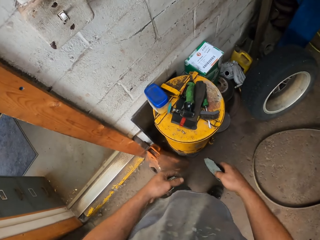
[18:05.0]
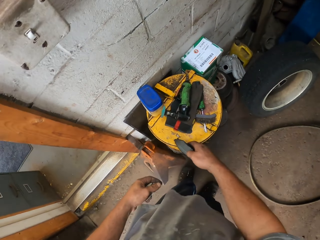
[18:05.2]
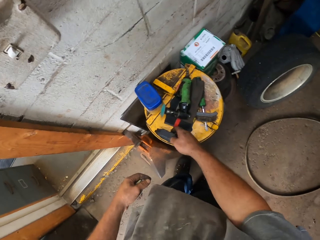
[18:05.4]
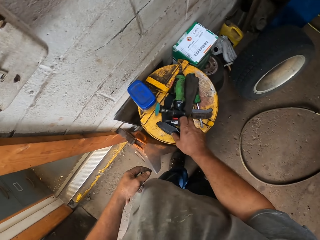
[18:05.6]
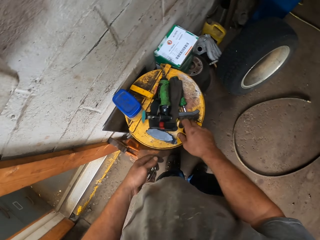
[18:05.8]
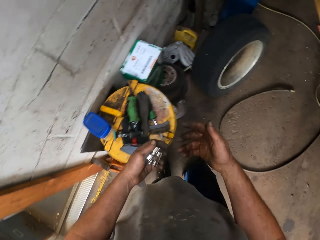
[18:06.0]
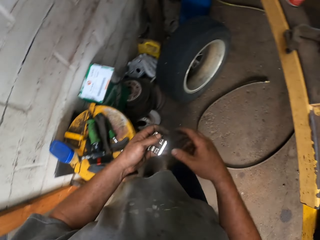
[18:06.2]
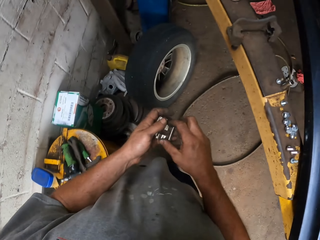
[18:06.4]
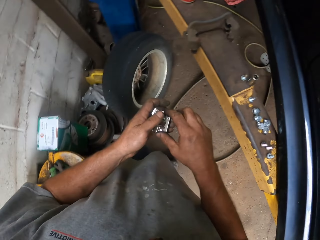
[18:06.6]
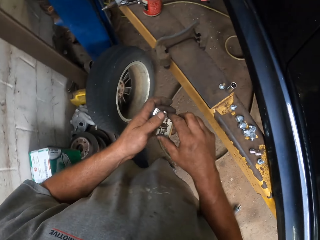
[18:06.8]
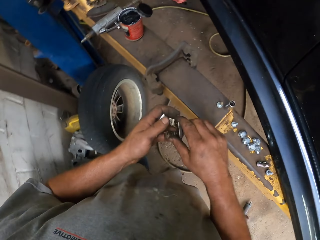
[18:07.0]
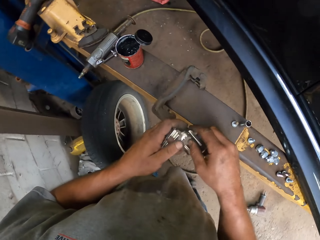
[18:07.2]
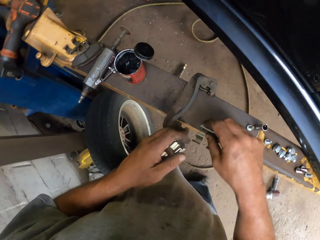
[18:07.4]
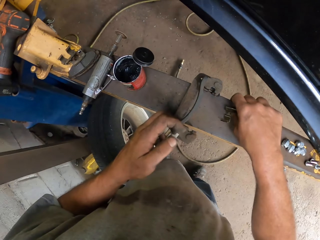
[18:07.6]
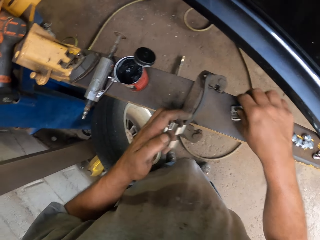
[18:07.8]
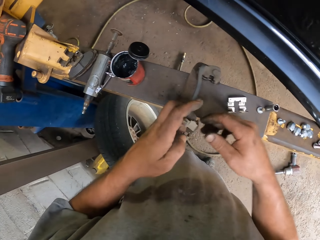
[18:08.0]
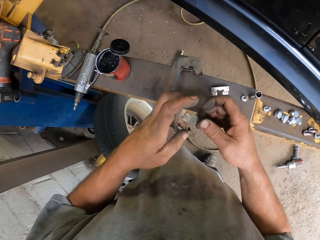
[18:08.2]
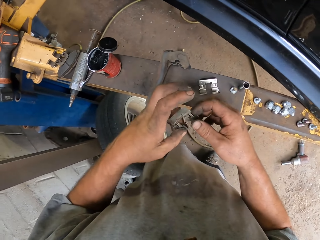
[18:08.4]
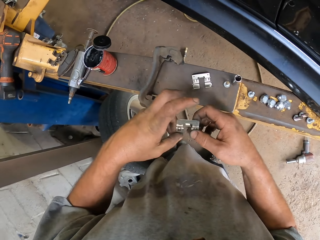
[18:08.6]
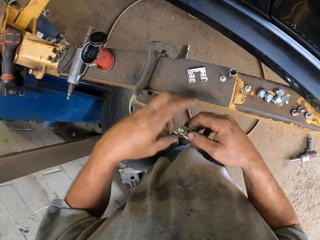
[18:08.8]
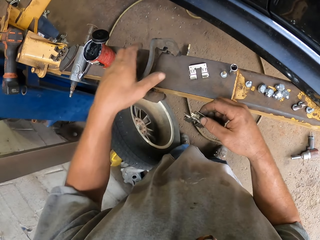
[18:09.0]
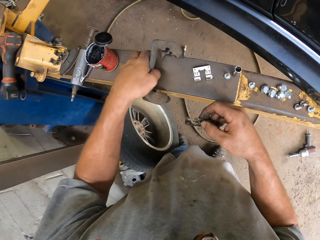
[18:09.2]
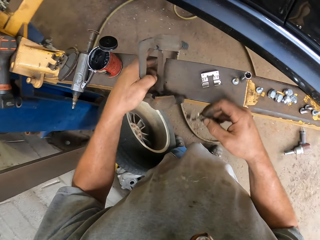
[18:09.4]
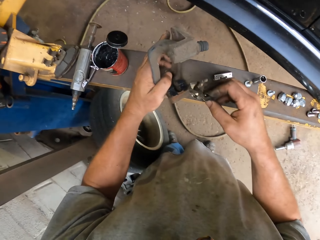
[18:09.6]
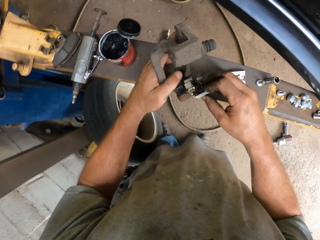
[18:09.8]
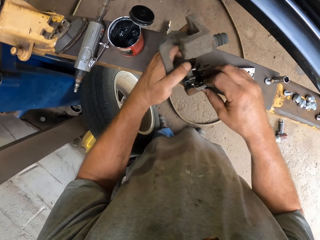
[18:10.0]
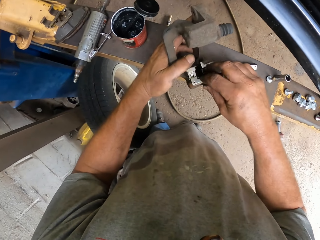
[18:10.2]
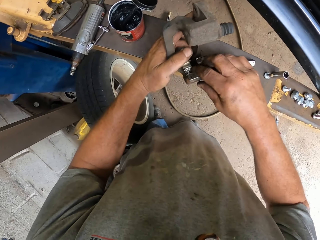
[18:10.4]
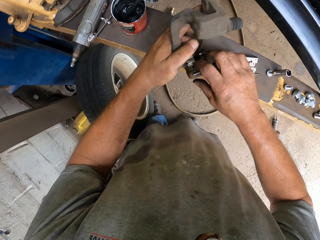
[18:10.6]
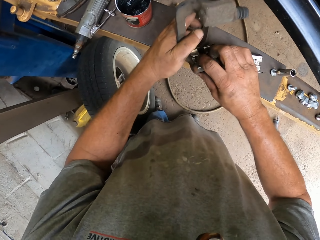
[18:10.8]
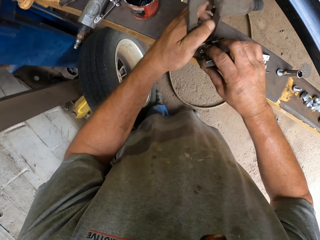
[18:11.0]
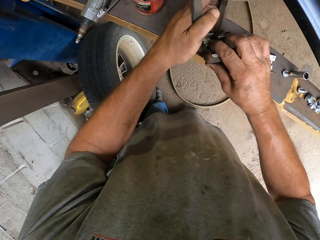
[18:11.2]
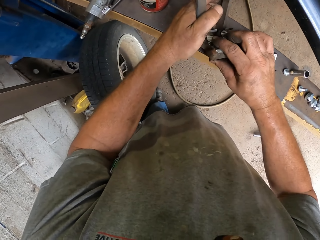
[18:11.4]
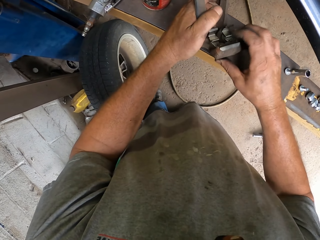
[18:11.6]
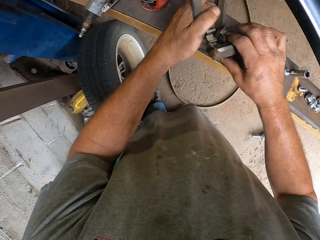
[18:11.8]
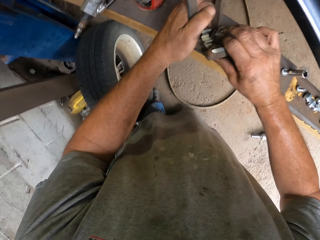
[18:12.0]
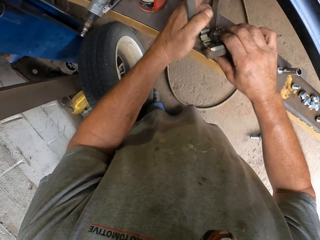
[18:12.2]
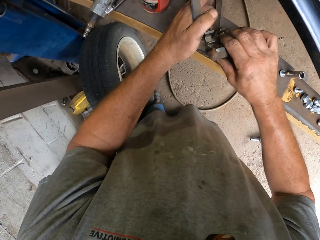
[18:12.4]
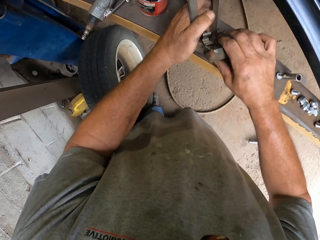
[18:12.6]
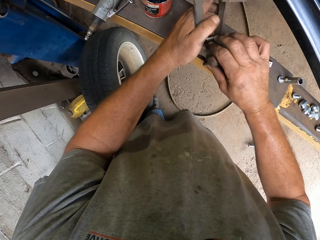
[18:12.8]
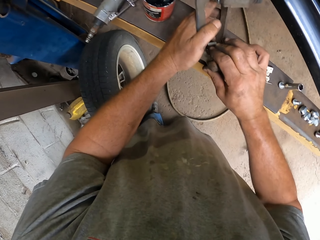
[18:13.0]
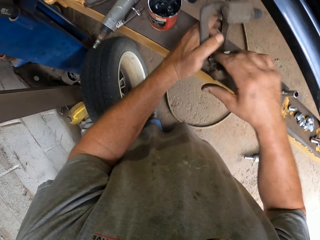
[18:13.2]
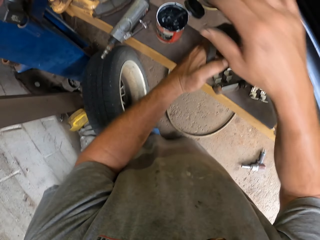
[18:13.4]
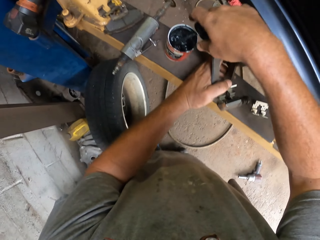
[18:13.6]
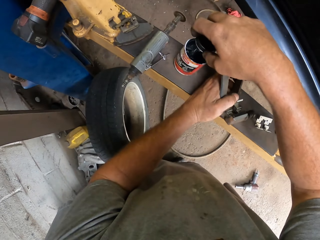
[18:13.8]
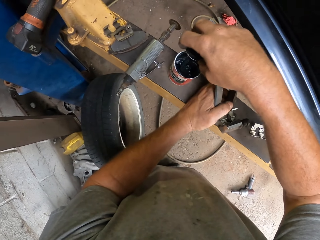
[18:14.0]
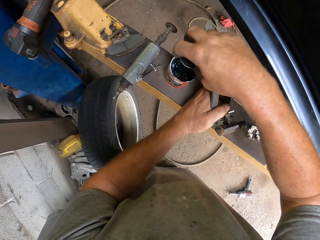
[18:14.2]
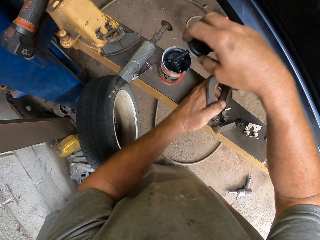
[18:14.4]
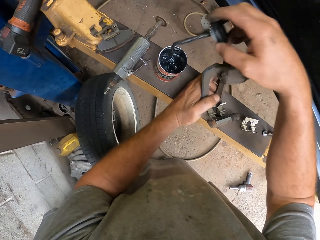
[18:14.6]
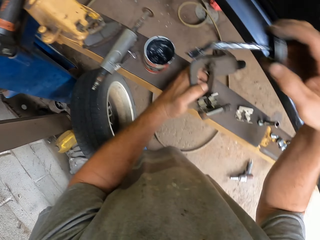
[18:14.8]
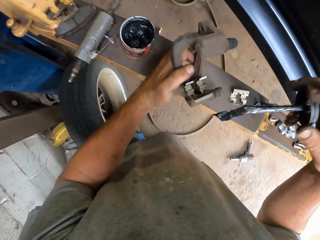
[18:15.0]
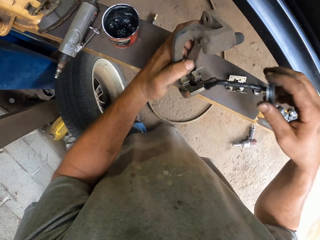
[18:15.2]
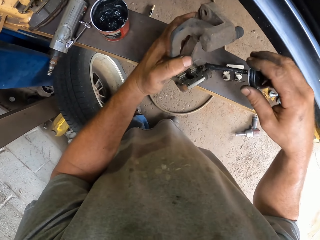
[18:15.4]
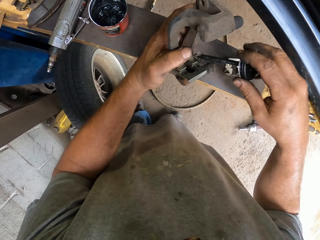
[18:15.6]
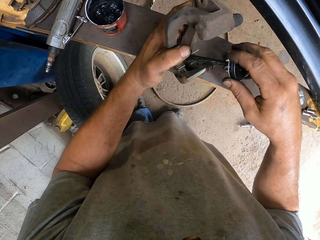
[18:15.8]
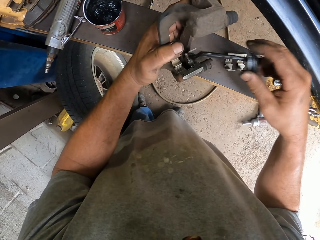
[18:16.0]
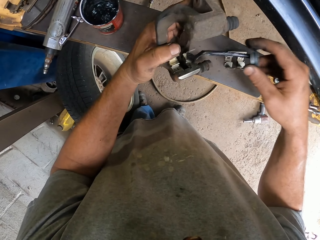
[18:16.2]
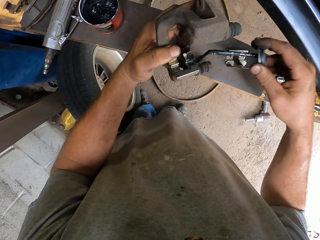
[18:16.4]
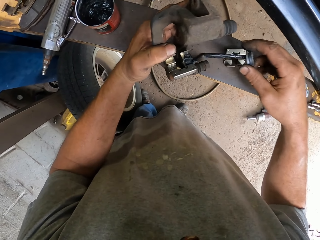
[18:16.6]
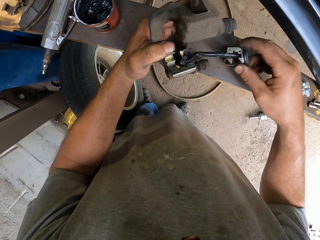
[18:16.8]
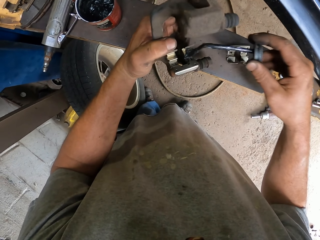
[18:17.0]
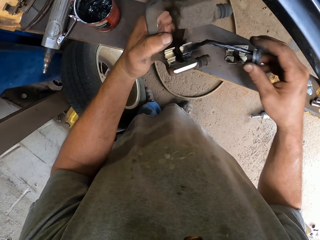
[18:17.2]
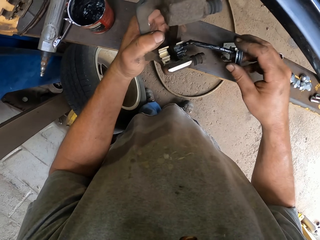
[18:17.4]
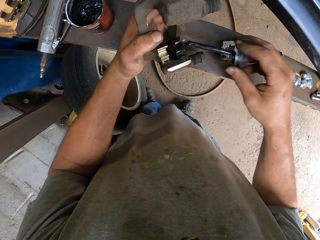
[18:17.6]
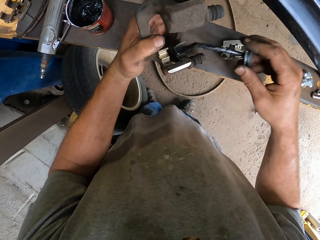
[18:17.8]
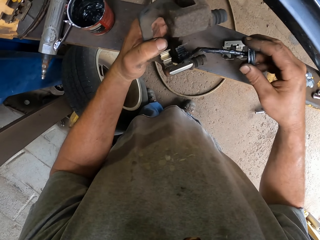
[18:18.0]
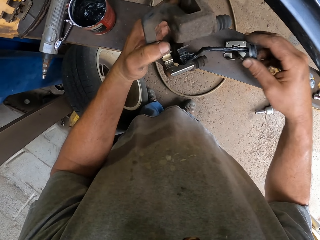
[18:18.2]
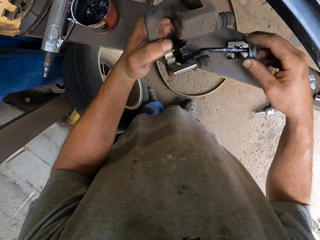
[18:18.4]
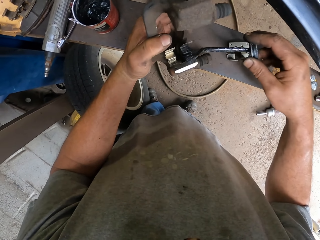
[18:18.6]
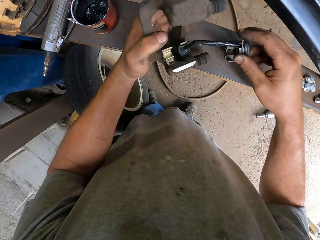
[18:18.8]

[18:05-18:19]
The camera wearer puts down the car spare part. They put down the car spare part again. They join metal. They fix the car spare part. They take the oil brush. They scoop oil. They apply the grease to the car part.

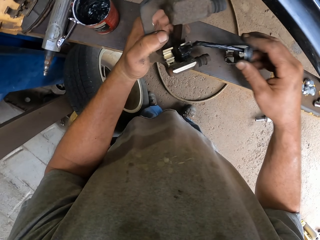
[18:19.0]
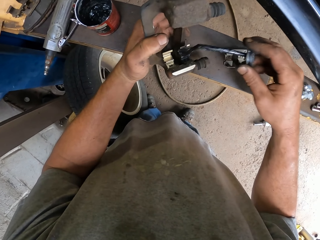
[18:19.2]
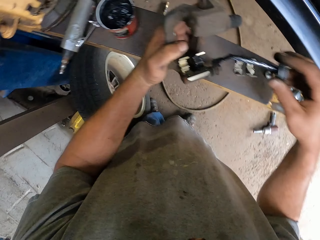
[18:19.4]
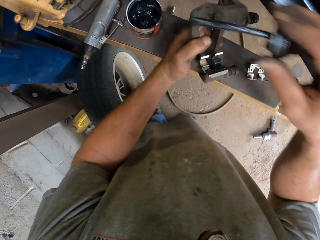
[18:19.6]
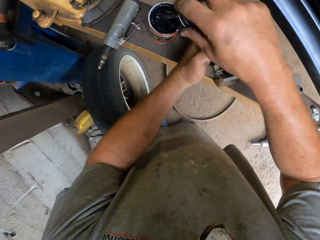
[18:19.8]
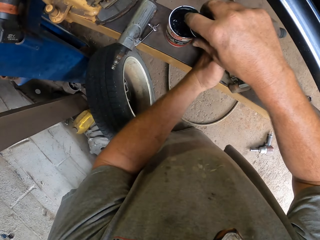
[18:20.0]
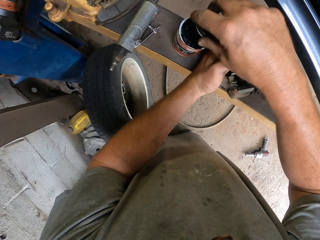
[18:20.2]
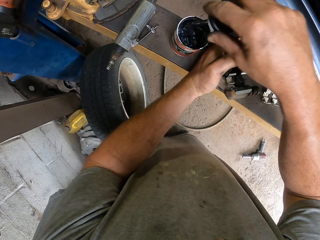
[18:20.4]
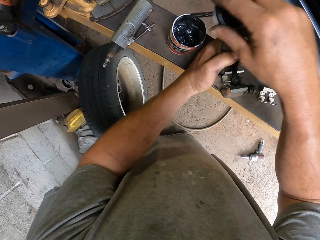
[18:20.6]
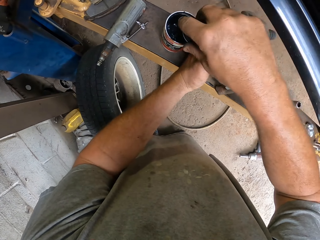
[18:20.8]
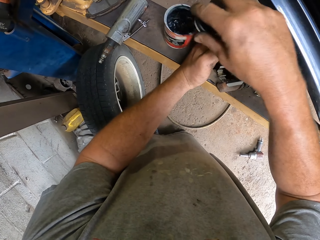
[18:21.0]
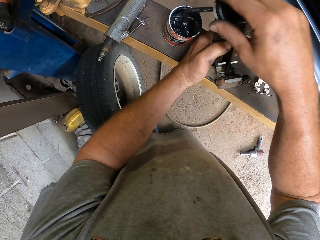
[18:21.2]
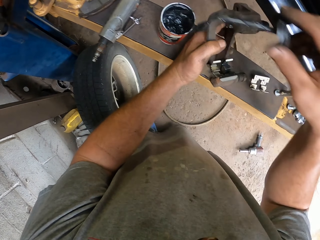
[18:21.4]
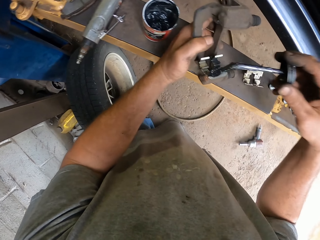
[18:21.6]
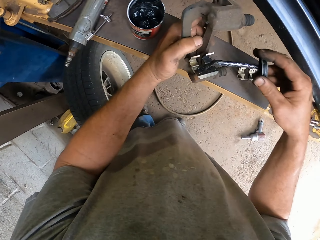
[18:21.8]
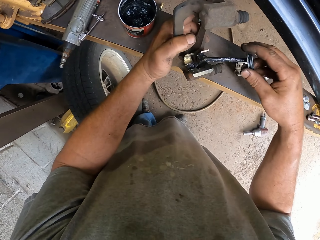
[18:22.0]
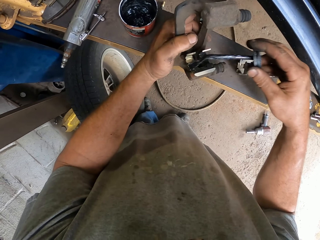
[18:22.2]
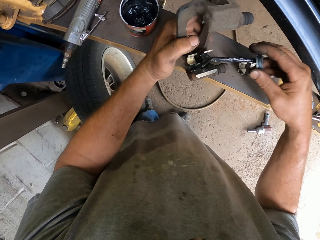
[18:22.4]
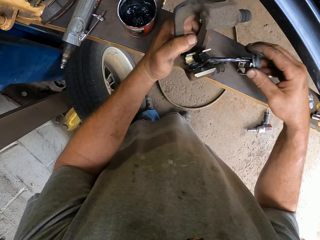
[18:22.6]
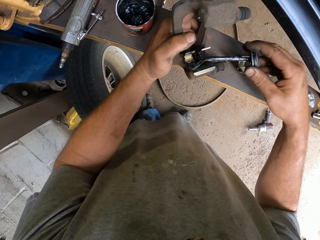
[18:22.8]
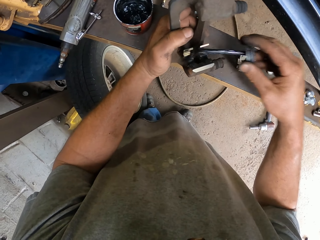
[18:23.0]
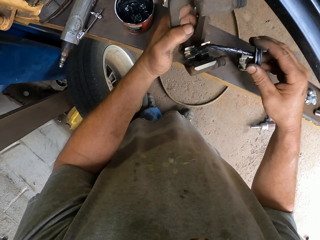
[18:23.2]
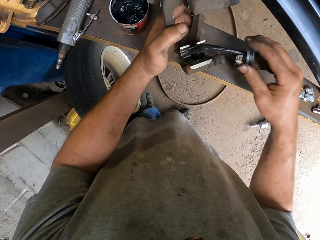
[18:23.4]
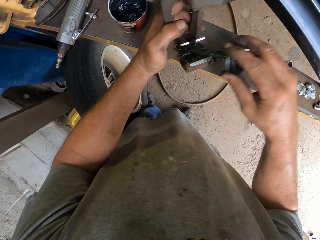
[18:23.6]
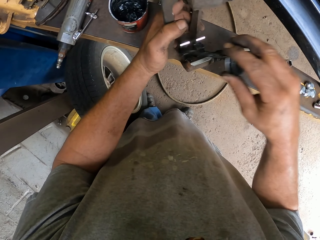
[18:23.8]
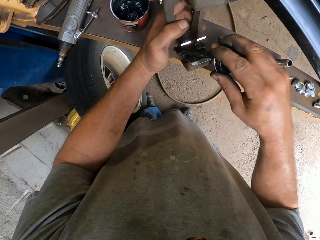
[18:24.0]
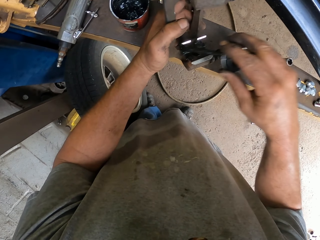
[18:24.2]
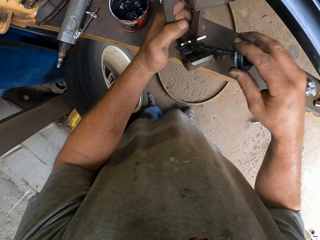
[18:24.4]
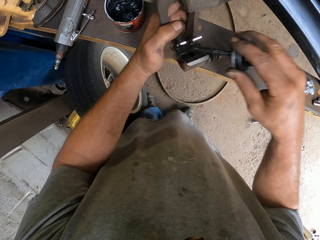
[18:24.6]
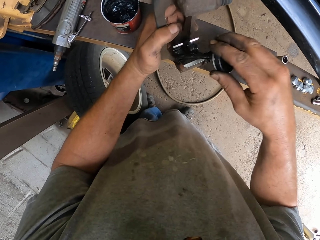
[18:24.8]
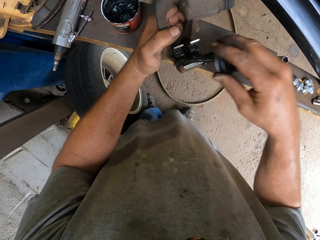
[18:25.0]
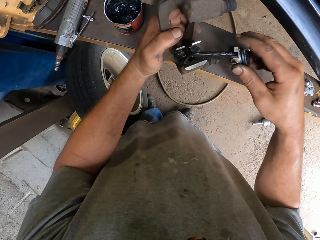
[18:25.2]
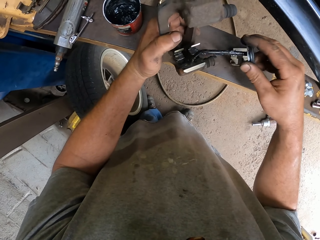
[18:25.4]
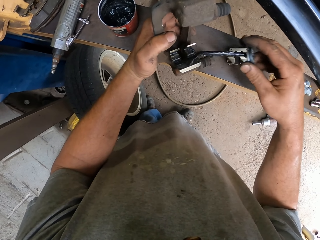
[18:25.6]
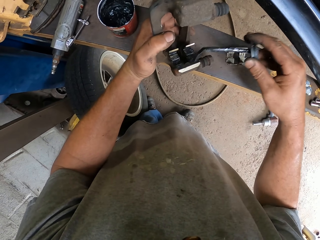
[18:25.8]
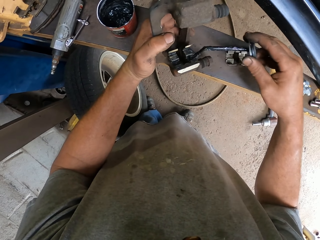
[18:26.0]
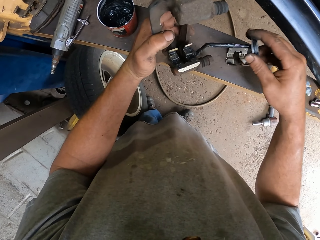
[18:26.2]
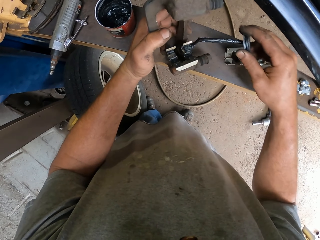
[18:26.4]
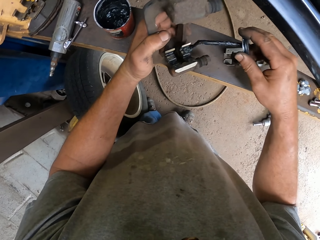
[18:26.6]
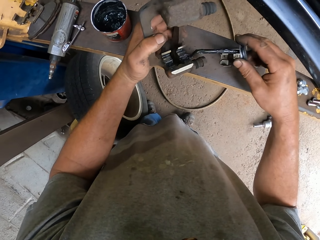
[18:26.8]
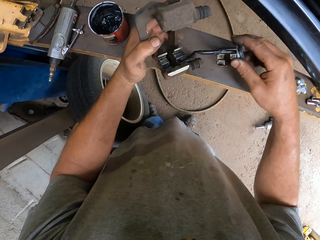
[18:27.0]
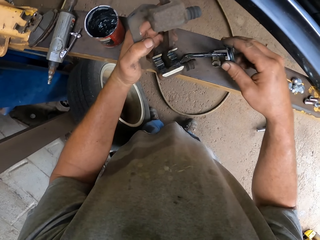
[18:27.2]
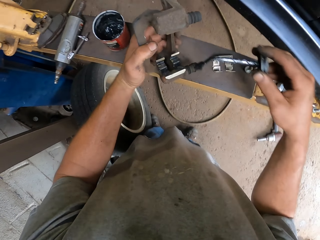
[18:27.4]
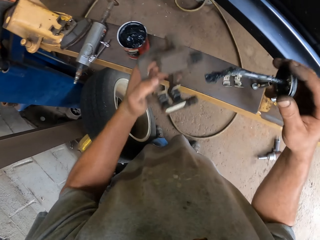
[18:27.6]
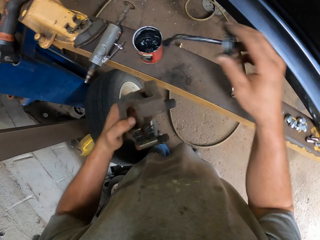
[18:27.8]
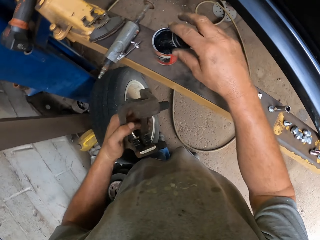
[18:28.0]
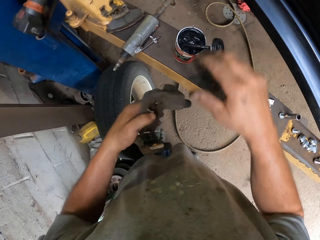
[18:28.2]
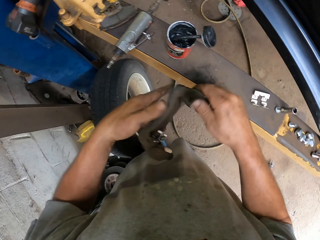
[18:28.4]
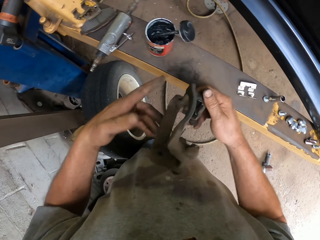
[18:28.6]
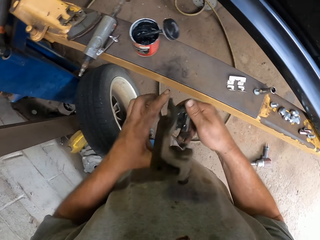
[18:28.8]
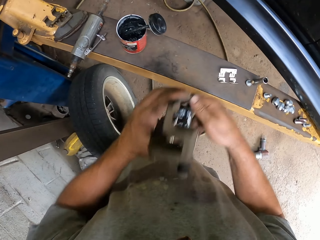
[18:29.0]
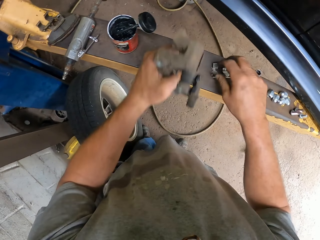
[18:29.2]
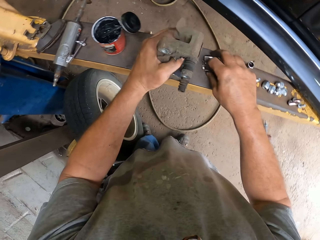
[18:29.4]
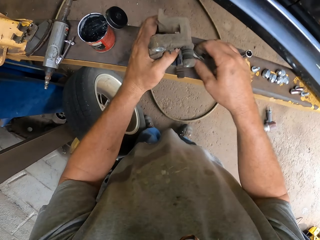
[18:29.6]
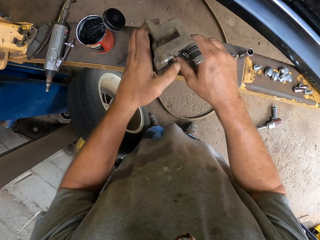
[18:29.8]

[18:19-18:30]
The camera wearer picks up a grease from the container. They dip the oil brush on the oil can. They oil the car spare part. They dip the oil brush on the oil can and touch the car spare part.
